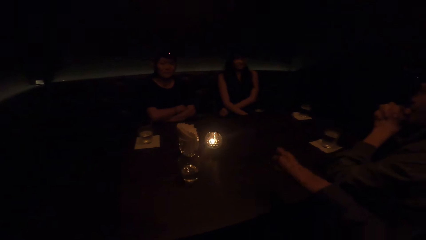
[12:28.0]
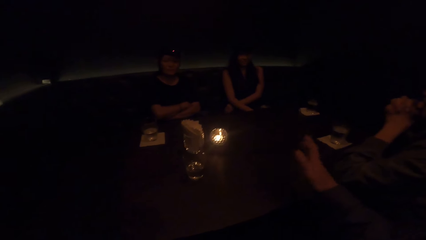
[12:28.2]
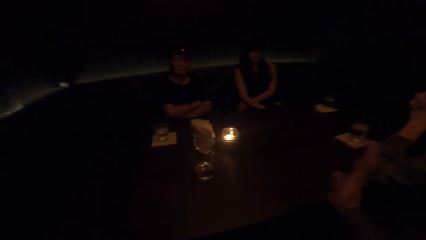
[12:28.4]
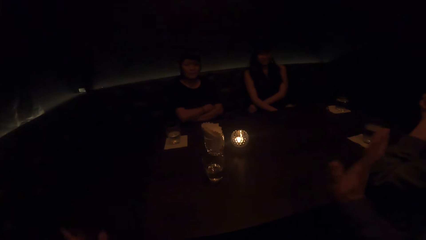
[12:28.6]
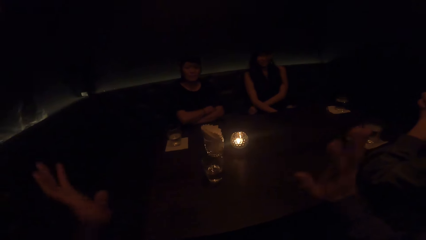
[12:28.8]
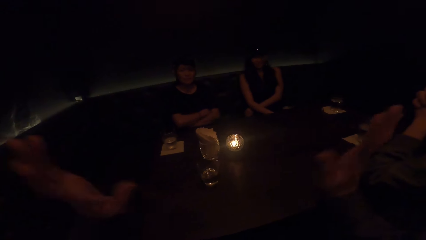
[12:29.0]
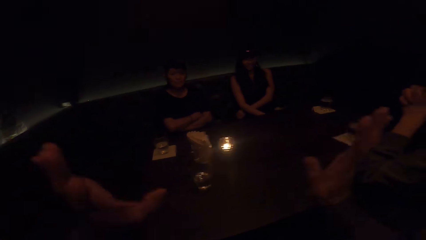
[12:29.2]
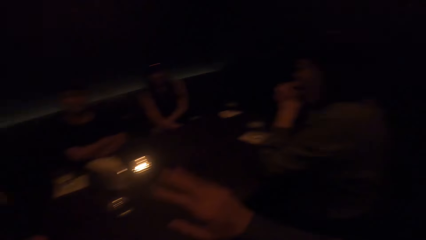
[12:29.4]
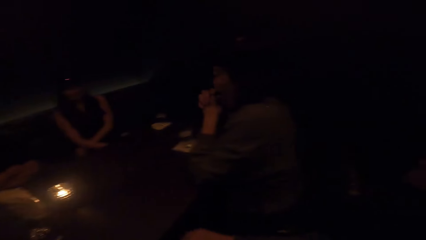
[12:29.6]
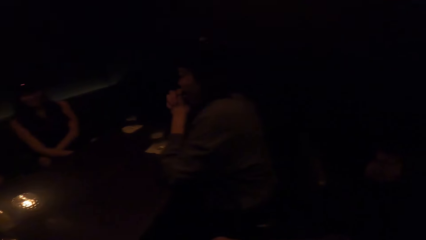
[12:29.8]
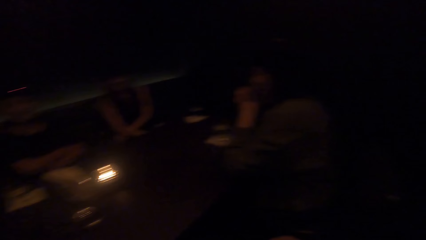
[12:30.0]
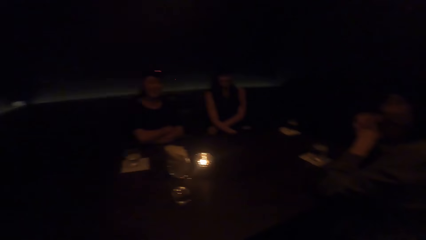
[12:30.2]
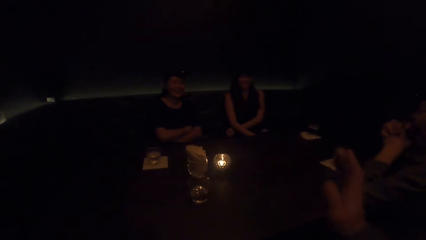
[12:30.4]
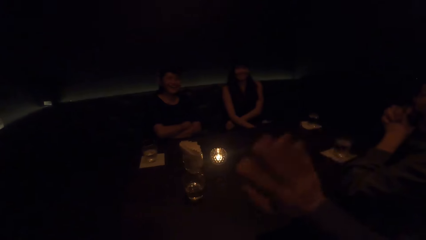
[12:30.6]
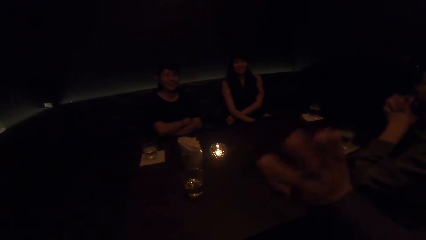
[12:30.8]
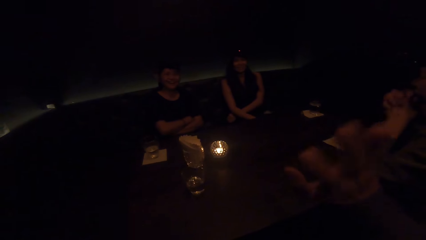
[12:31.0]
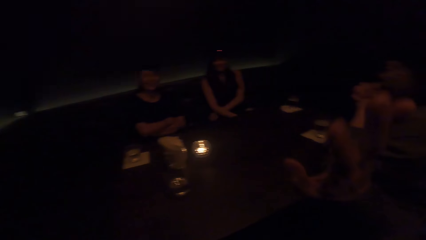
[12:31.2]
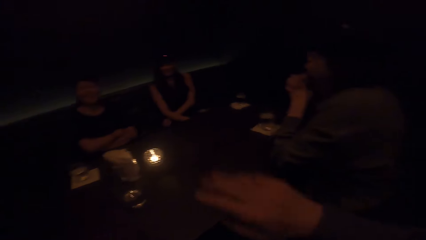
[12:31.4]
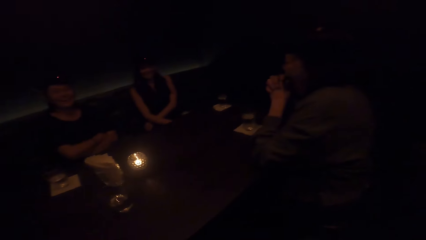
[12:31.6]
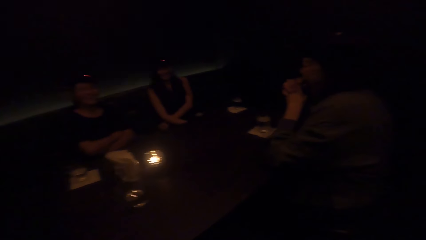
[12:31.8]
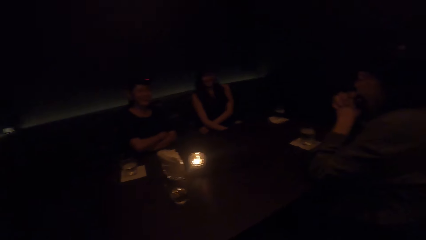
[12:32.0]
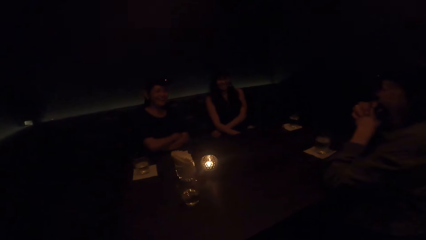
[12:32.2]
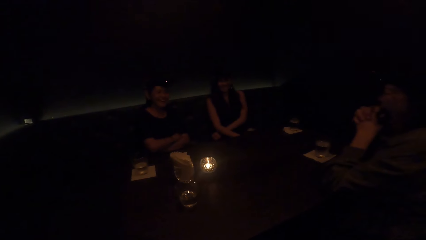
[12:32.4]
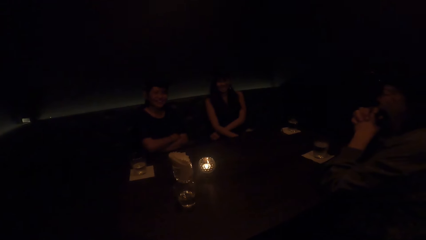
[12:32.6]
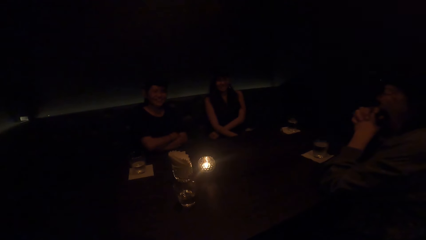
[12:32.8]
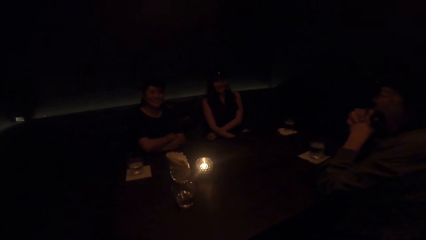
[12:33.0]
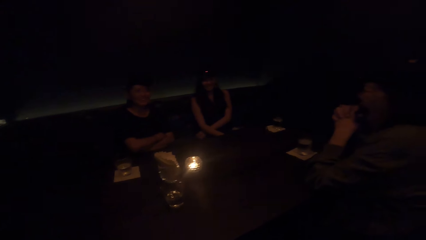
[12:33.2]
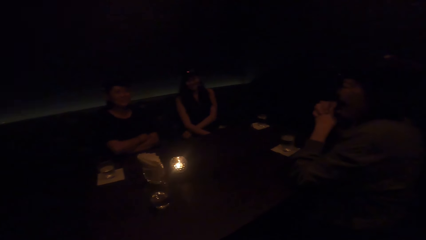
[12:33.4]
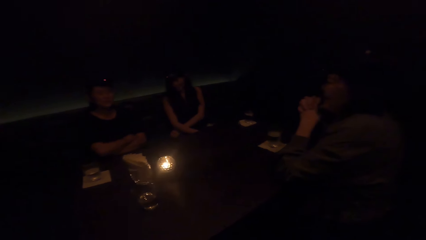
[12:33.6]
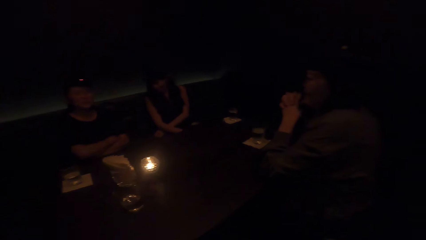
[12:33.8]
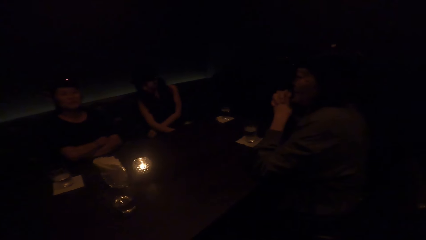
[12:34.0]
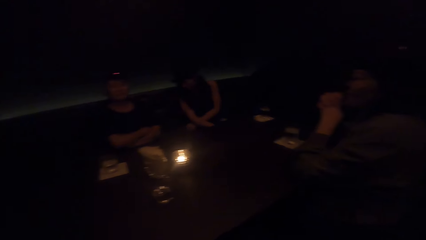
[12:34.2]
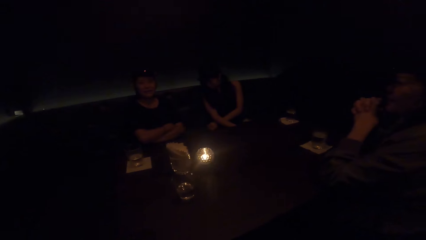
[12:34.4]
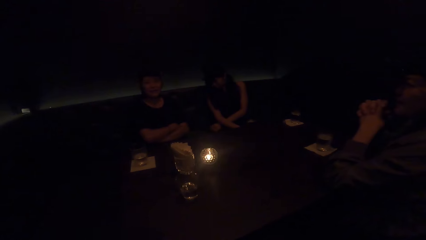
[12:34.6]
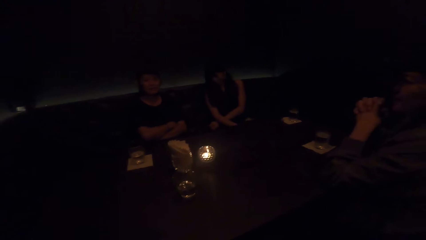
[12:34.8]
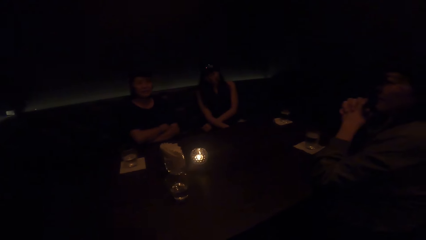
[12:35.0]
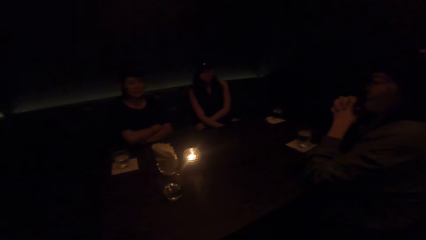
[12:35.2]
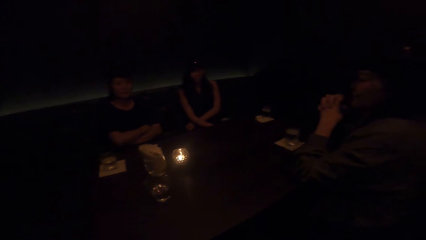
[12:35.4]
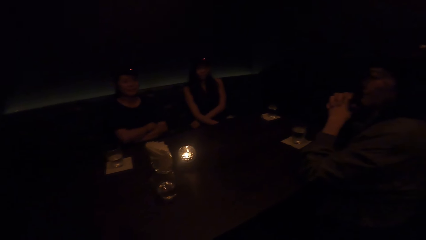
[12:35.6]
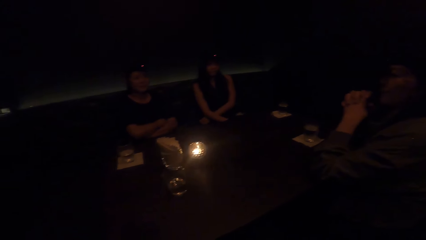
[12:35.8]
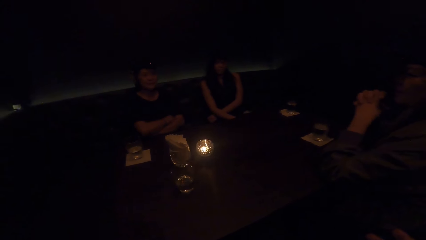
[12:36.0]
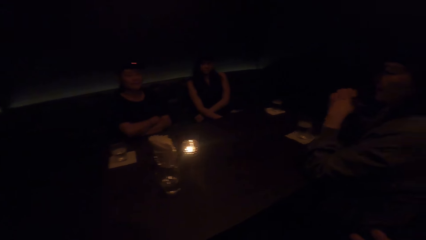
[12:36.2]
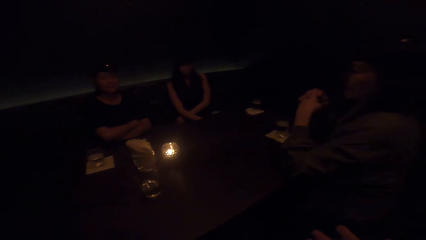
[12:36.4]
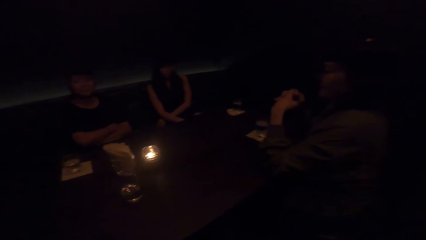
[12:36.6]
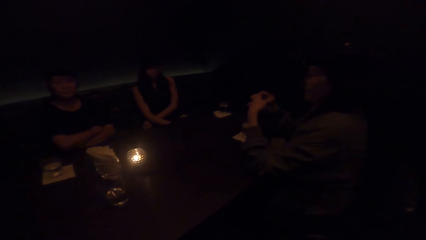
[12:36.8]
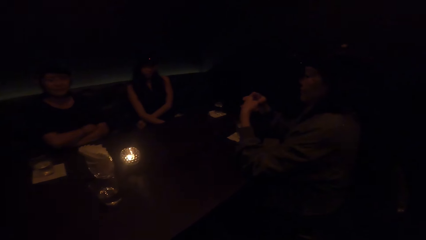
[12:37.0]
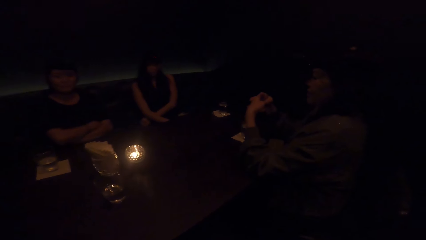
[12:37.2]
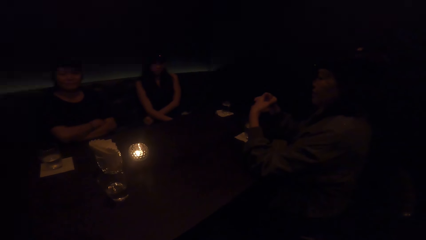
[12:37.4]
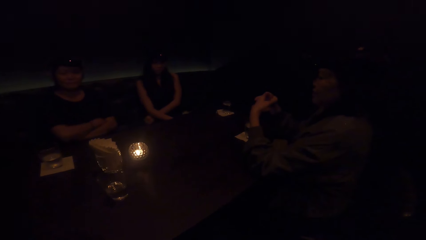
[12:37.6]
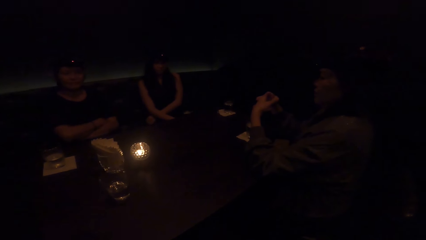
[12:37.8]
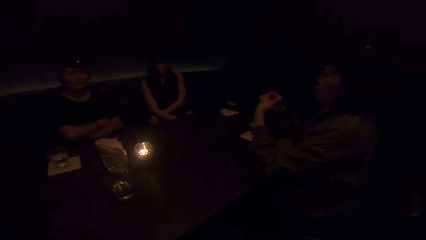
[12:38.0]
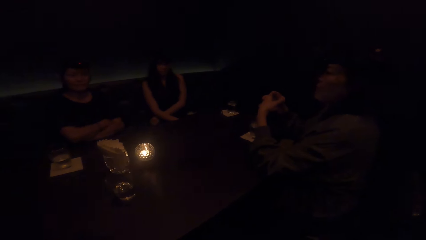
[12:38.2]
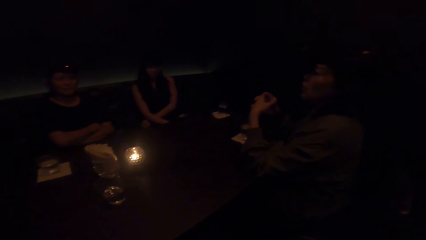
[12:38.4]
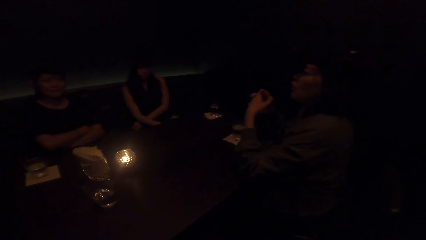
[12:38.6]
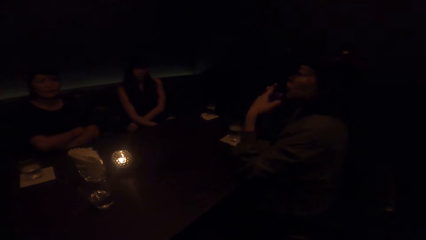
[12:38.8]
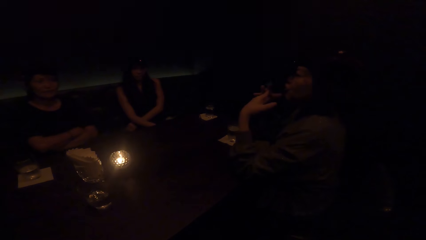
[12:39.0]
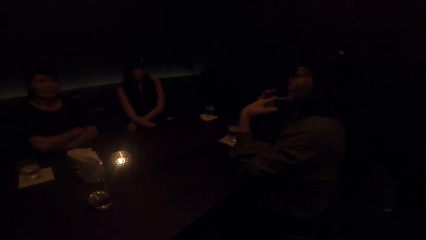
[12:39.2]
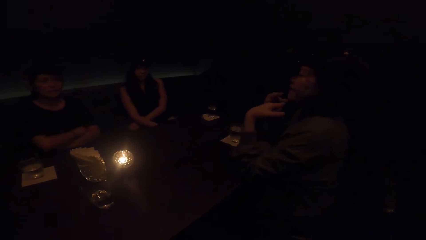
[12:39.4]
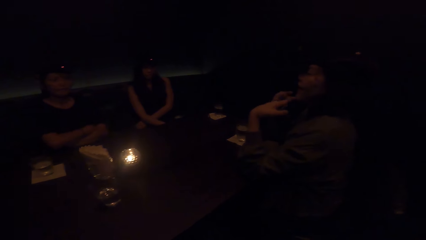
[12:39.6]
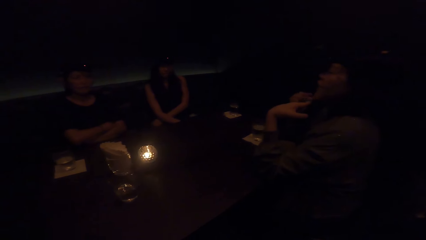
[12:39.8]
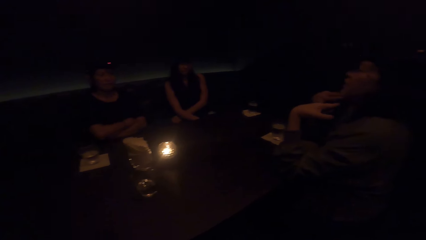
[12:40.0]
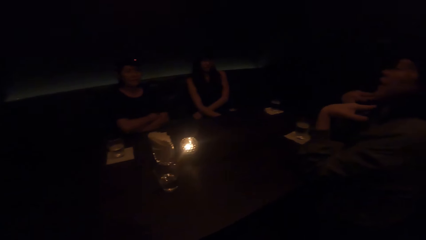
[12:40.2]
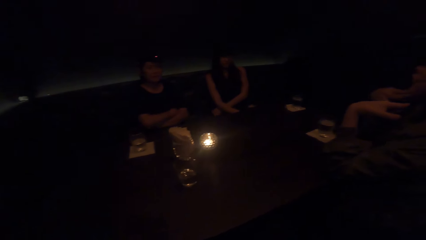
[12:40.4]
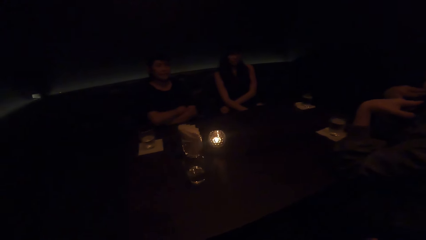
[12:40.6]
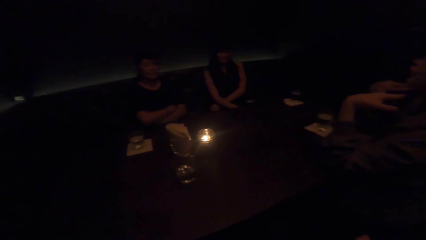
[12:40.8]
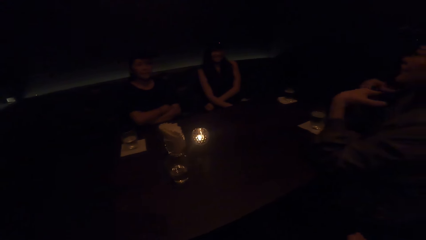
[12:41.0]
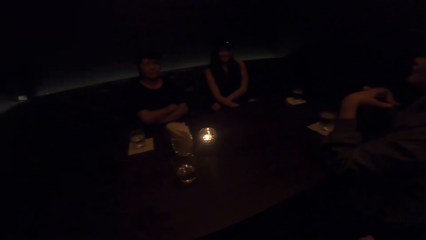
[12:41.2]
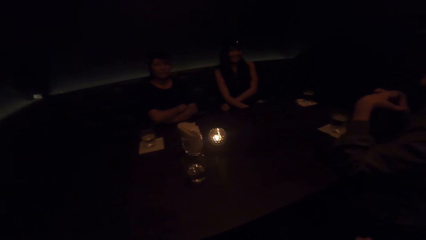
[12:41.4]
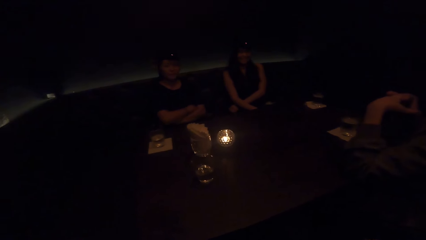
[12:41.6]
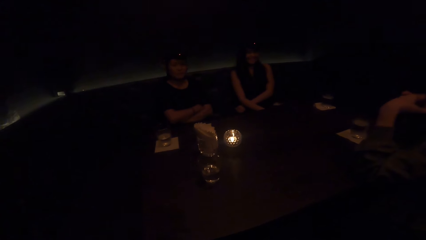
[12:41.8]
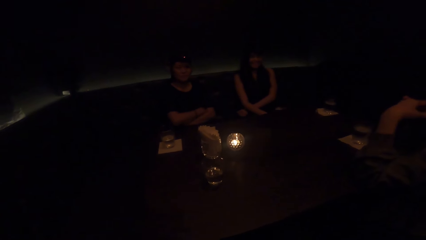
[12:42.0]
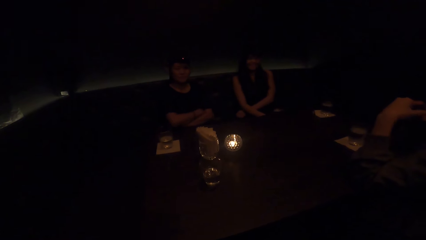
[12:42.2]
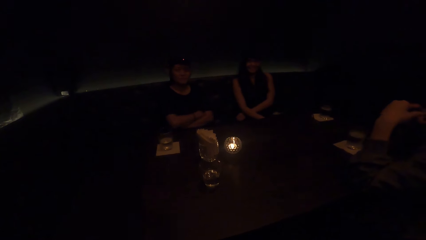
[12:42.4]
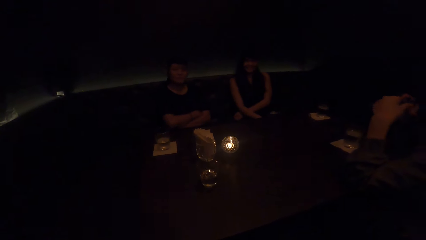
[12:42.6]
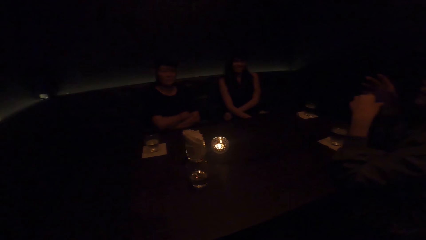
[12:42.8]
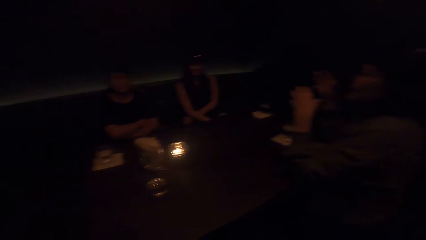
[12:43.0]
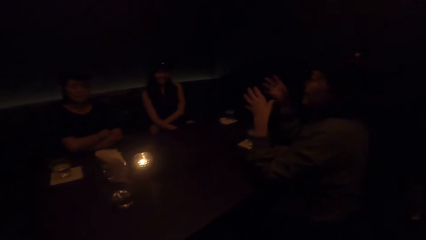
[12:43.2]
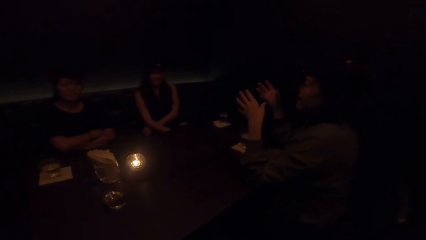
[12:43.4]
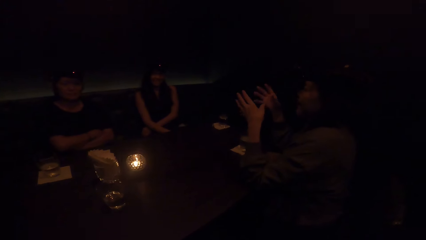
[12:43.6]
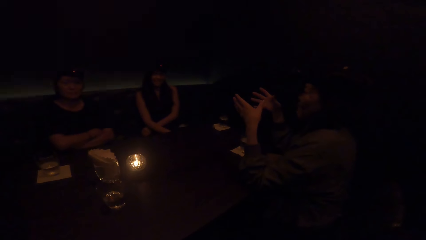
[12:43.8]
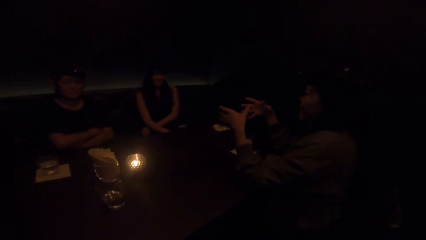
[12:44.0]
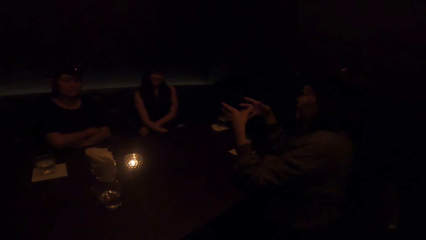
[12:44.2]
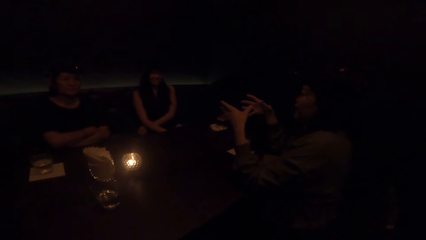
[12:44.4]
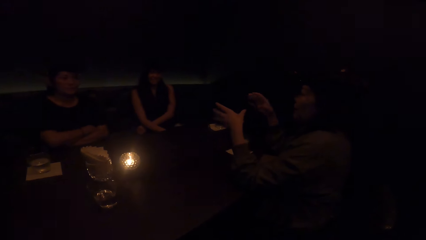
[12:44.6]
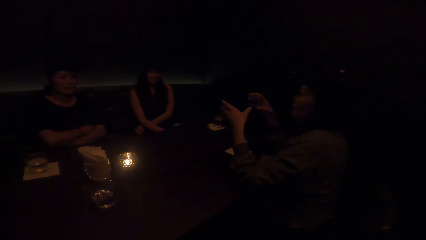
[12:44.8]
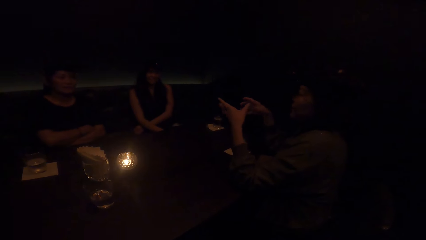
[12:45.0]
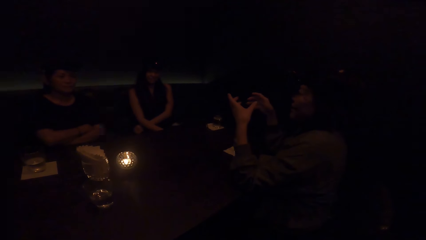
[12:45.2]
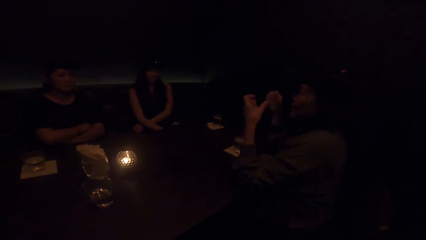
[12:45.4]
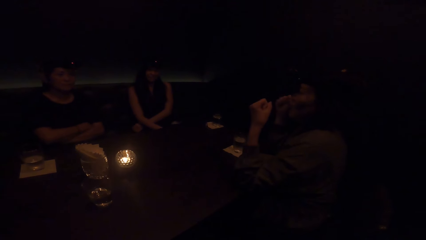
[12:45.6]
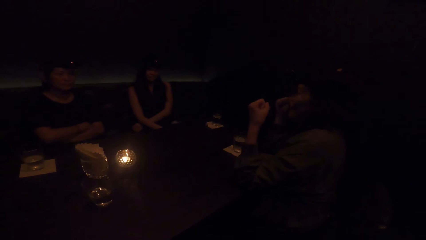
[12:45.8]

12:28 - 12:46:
The camera wearer sways the other hand. They demonstrate with both hands. They stop demonstrating with both hands. A lady faces aside. A person talks and sways hands. A woman demonstrates with both hands.
